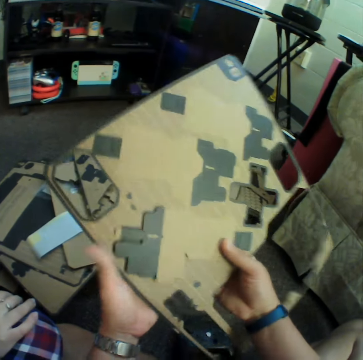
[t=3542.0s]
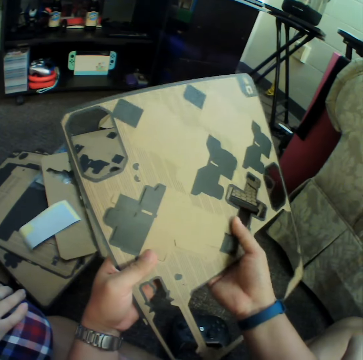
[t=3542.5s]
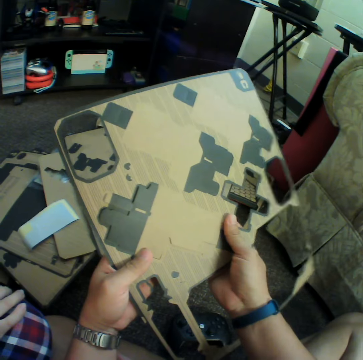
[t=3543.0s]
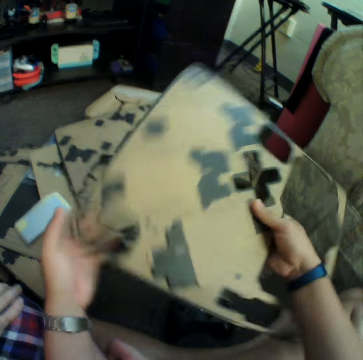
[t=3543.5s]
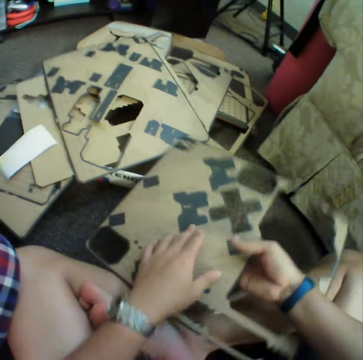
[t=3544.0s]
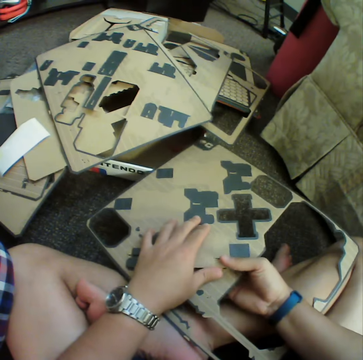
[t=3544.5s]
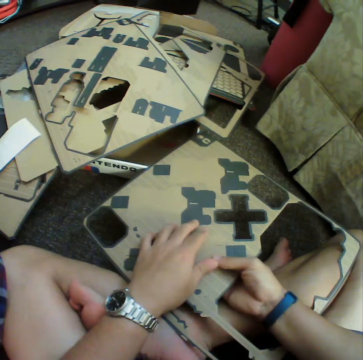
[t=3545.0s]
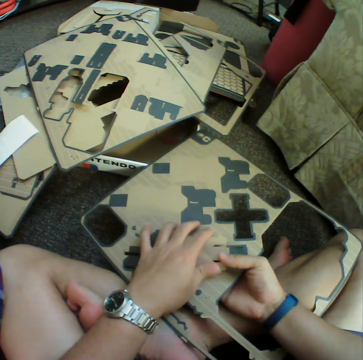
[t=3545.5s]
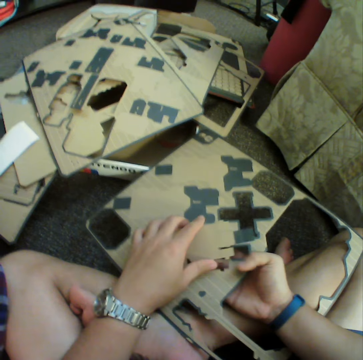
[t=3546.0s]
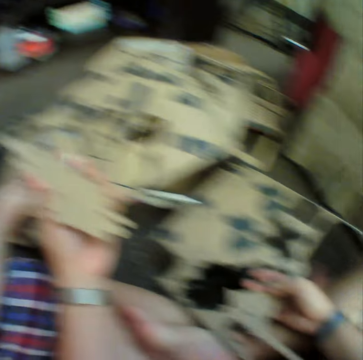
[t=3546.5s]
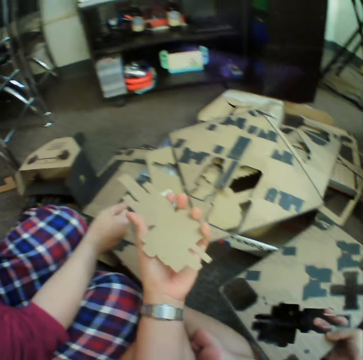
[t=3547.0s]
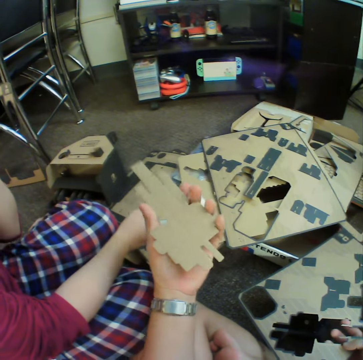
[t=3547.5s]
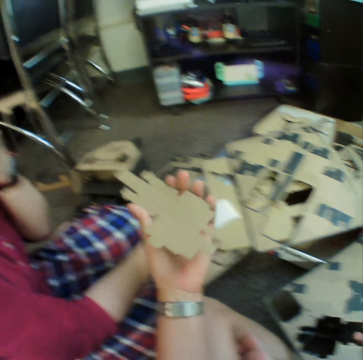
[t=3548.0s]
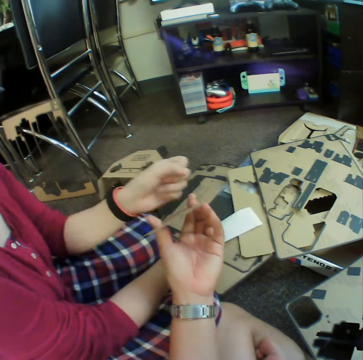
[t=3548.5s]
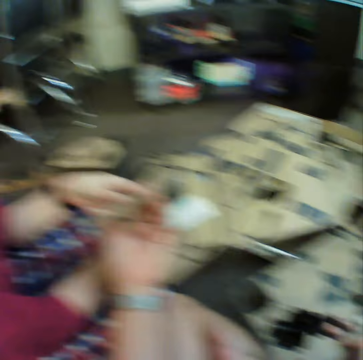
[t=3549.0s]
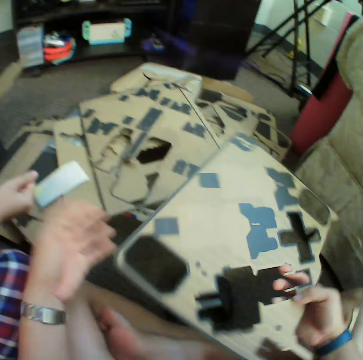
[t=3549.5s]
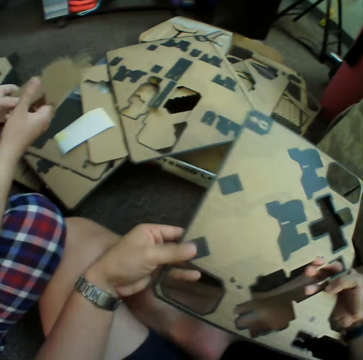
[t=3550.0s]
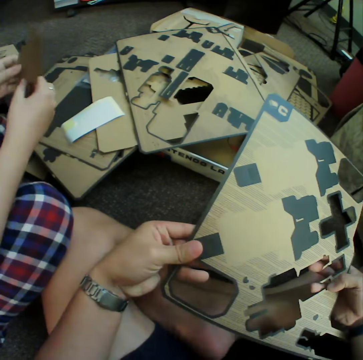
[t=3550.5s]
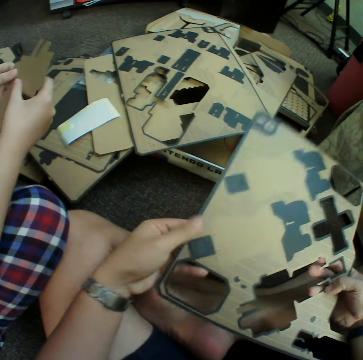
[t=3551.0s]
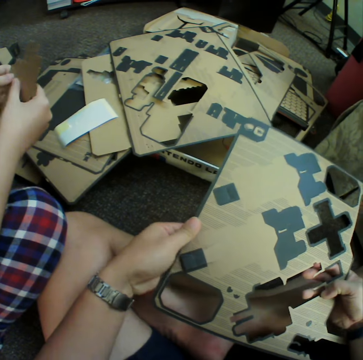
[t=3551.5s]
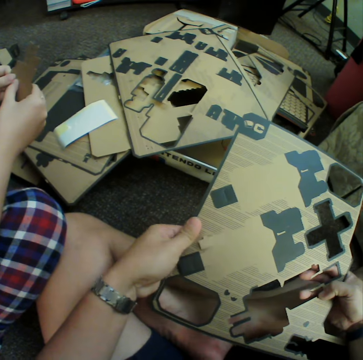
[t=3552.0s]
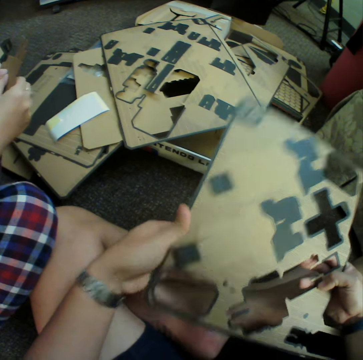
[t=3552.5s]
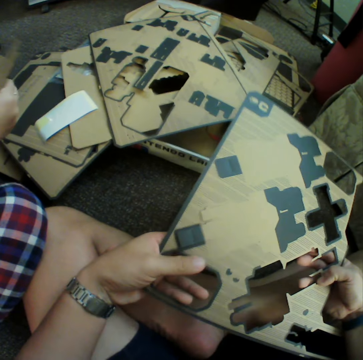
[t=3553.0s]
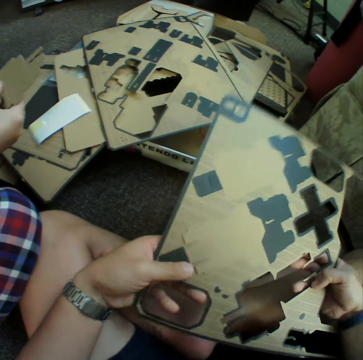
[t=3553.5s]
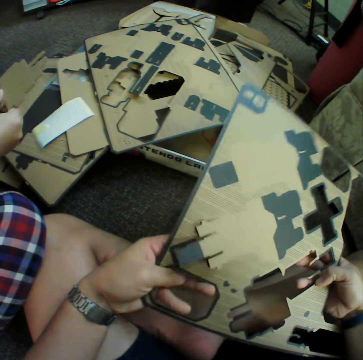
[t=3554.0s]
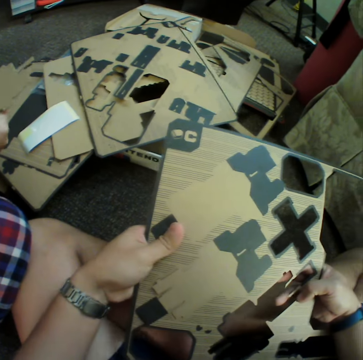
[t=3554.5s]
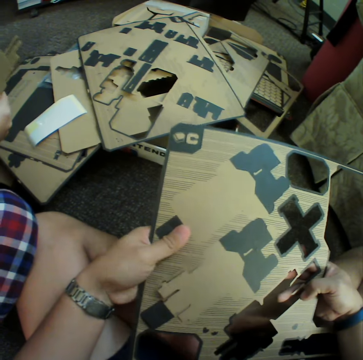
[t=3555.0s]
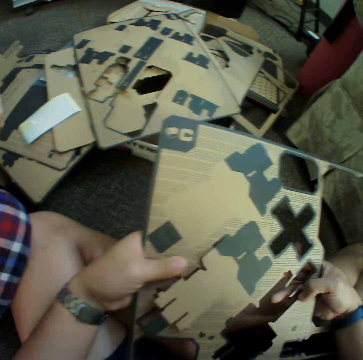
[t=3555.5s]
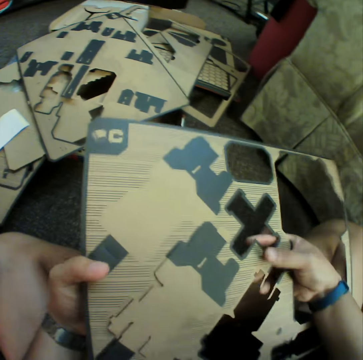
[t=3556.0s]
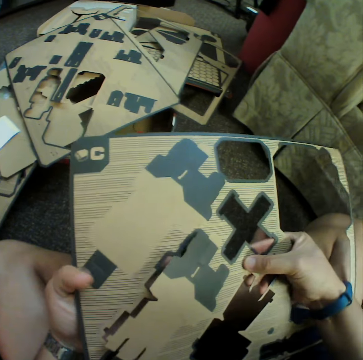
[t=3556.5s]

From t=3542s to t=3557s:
The camera wearer removes the pieces from the board. They remove a piece of the puzzle from the board. They hand the piece to a woman. They remove the pieces from the board.

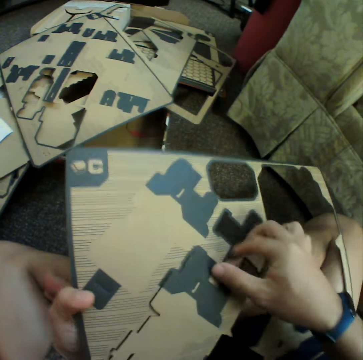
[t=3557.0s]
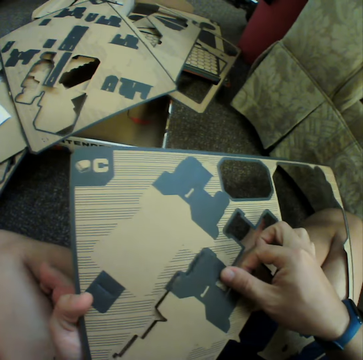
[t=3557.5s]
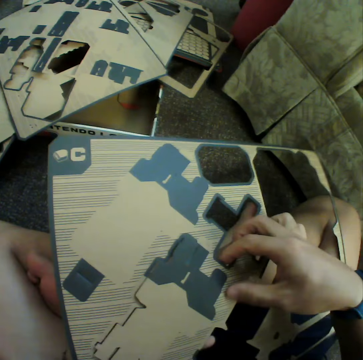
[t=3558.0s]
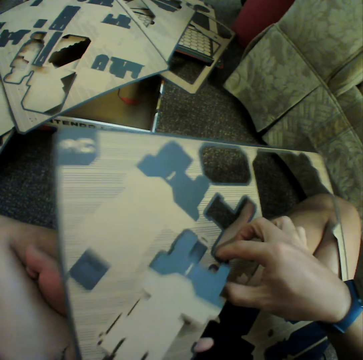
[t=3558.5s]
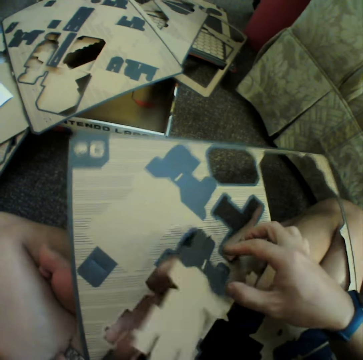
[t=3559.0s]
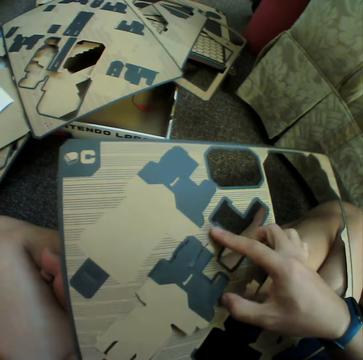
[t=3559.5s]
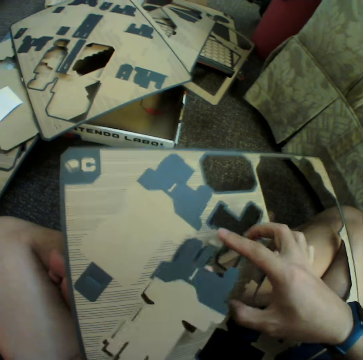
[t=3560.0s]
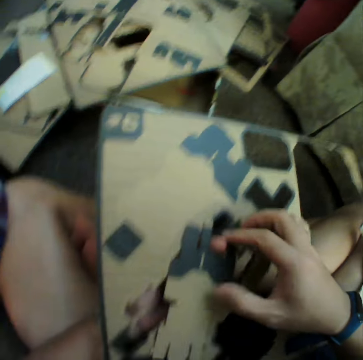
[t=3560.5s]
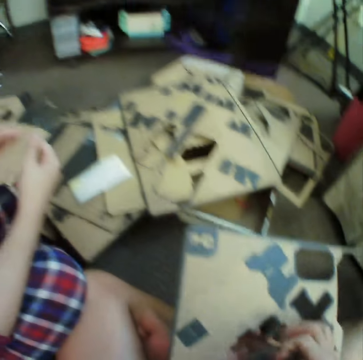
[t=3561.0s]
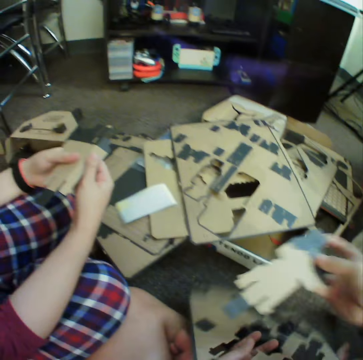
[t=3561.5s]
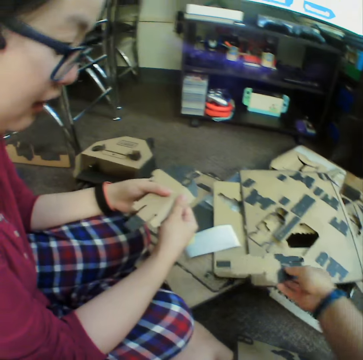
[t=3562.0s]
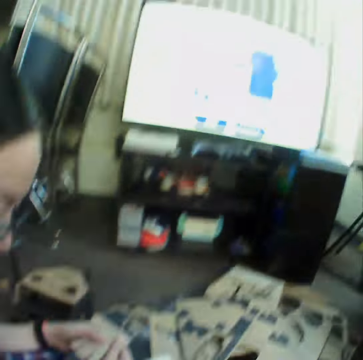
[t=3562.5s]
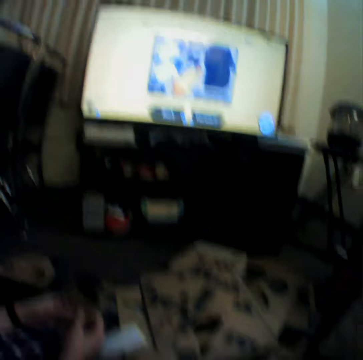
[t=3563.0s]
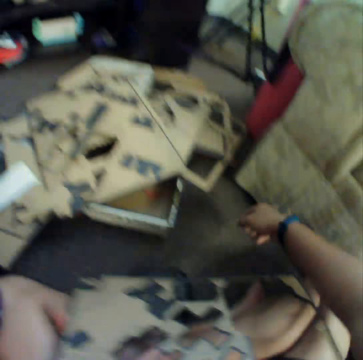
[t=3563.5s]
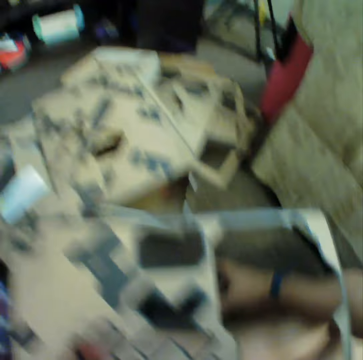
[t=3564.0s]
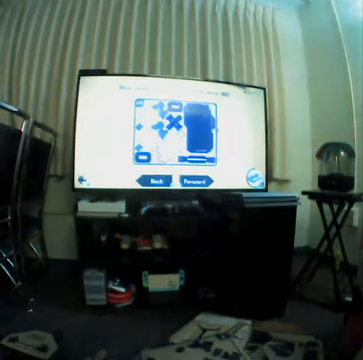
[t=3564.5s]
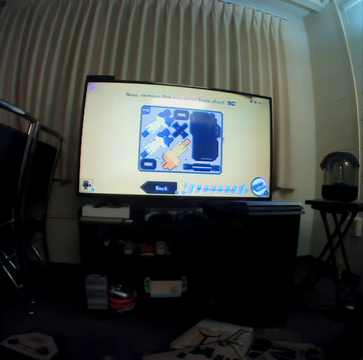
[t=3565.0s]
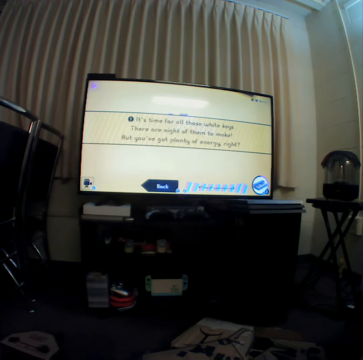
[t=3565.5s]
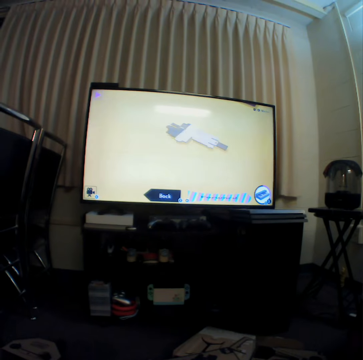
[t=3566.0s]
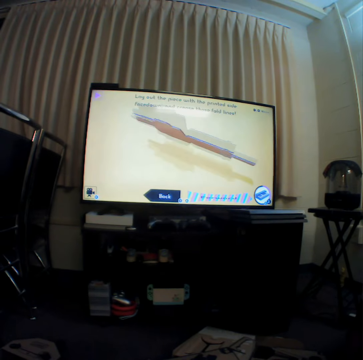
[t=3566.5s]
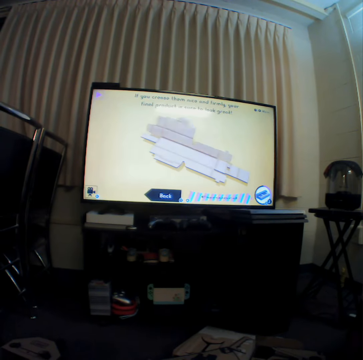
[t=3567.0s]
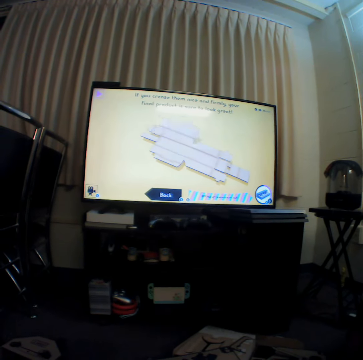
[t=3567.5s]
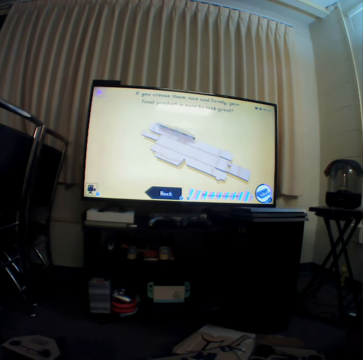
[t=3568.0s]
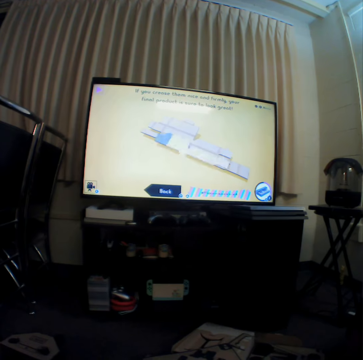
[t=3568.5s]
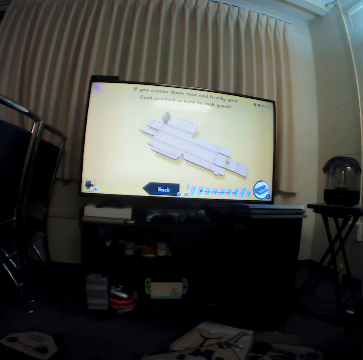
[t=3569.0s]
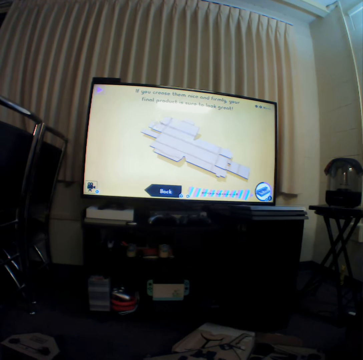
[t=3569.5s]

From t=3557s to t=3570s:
The camera wearer gives a woman the piece of the puzzle. They place the piece on the boards. The woman talks to the camera wearer. The camera wearer watches television and stares at the boards. They watch television.

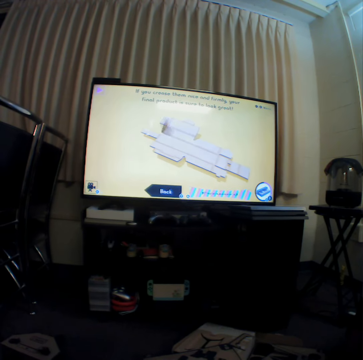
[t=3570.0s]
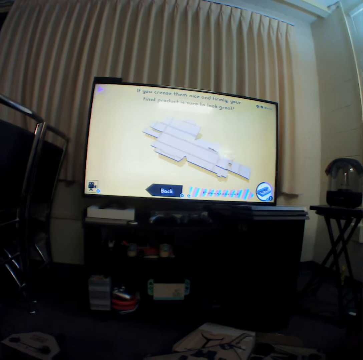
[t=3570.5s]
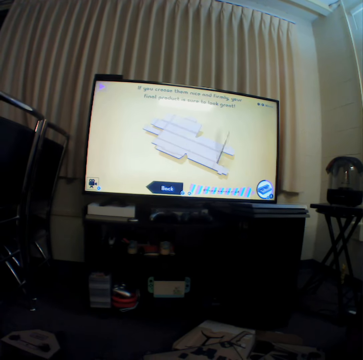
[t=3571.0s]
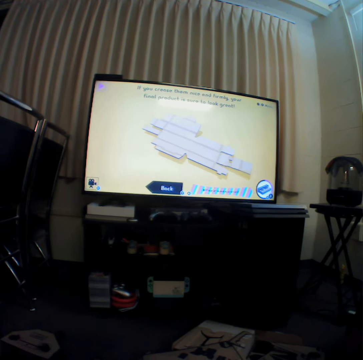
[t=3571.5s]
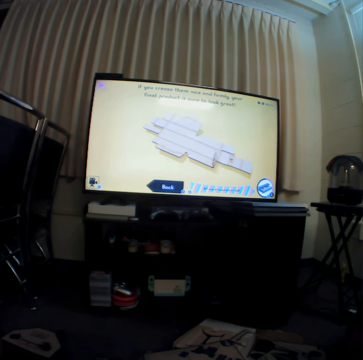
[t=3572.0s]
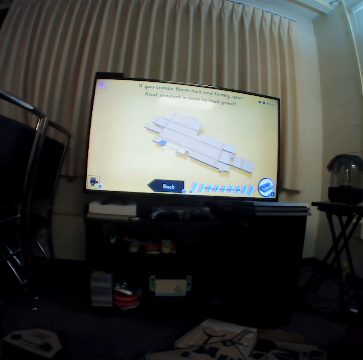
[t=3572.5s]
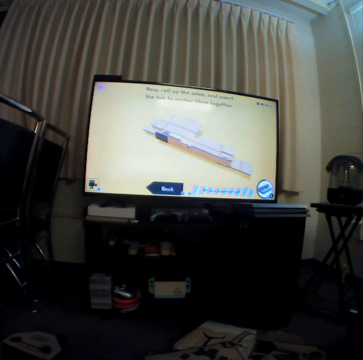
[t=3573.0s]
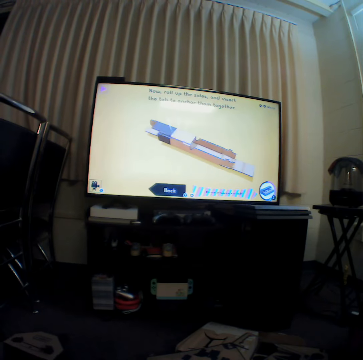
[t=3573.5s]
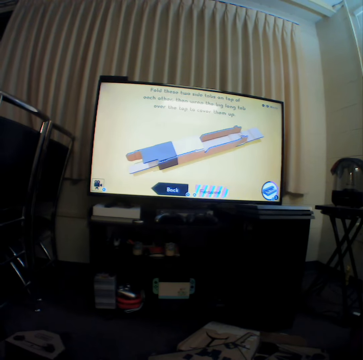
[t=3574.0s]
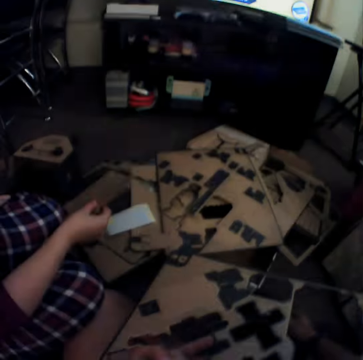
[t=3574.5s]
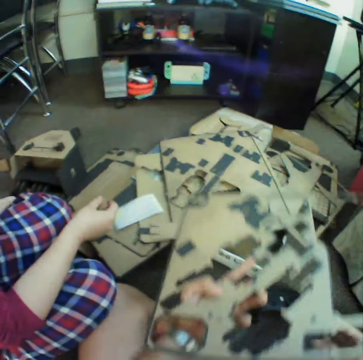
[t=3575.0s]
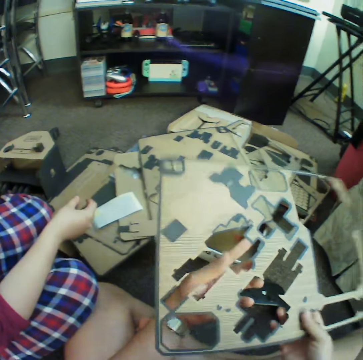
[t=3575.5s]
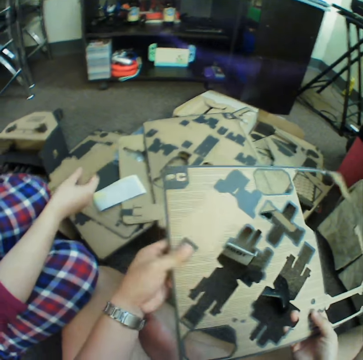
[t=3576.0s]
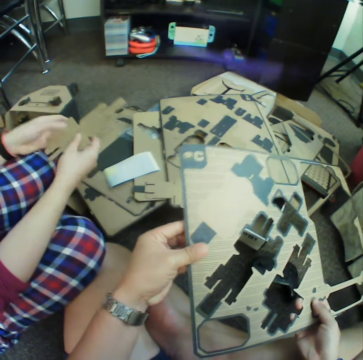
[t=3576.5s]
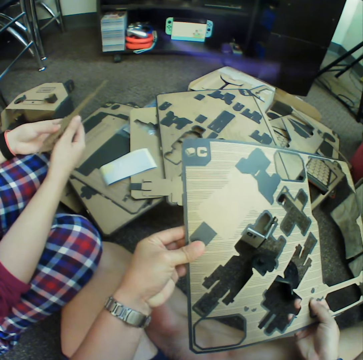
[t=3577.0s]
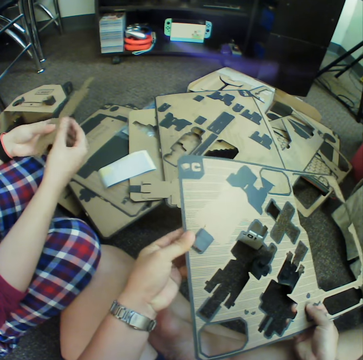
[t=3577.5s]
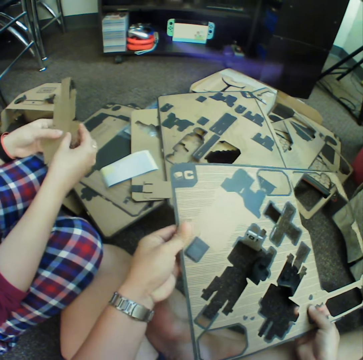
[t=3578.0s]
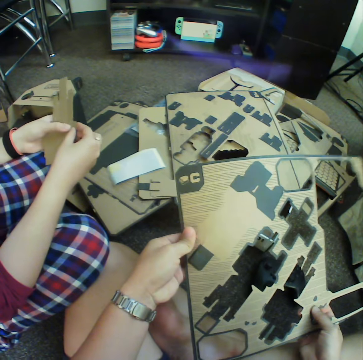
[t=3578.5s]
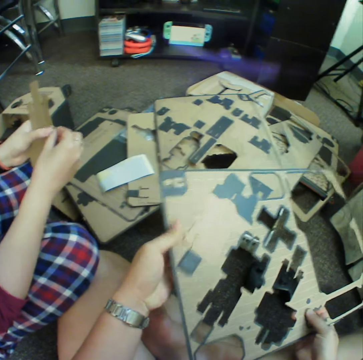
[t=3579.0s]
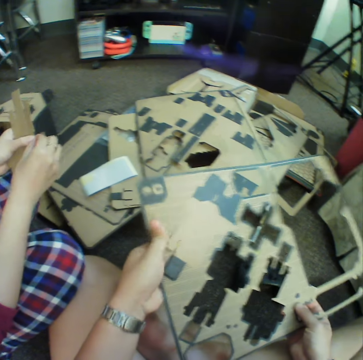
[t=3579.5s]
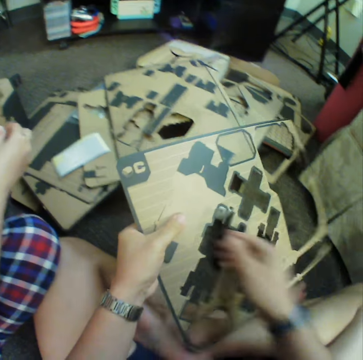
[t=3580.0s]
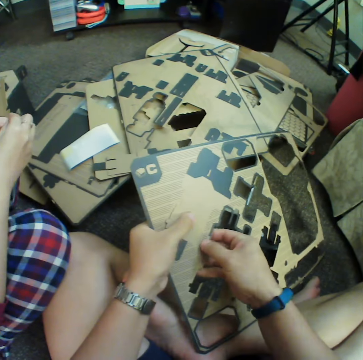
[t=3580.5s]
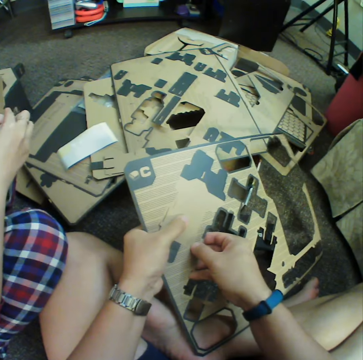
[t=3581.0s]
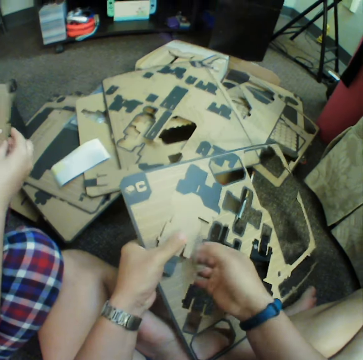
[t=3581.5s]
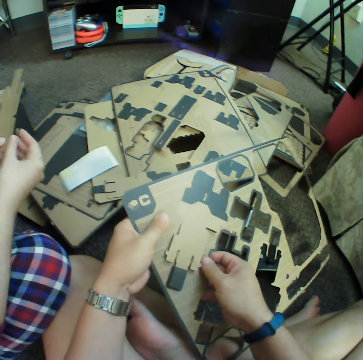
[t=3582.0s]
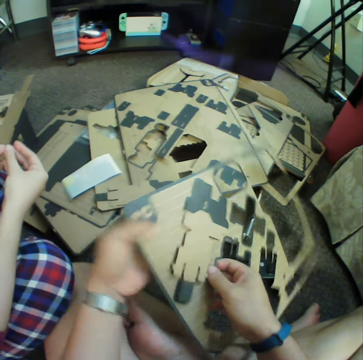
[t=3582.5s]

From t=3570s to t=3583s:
The camera wearer talks to a woman. They remove the pieces from the board. The woman puts the piece of the puzzle together. The camera wearer removes a piece of the puzzle from the board.
